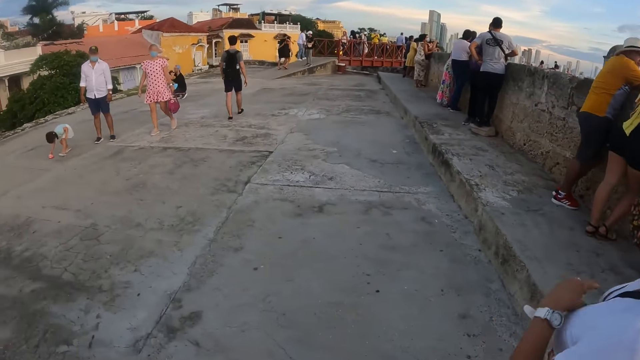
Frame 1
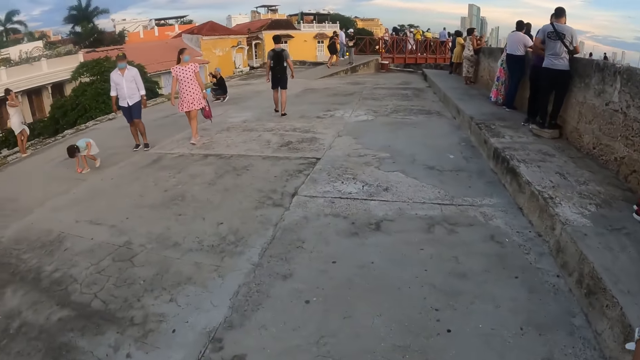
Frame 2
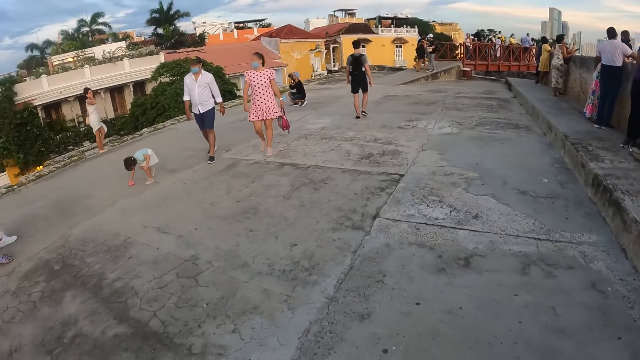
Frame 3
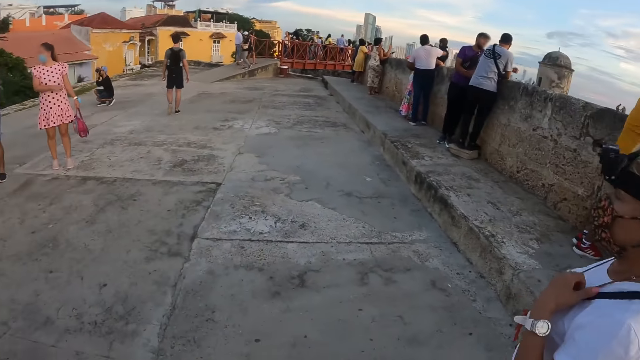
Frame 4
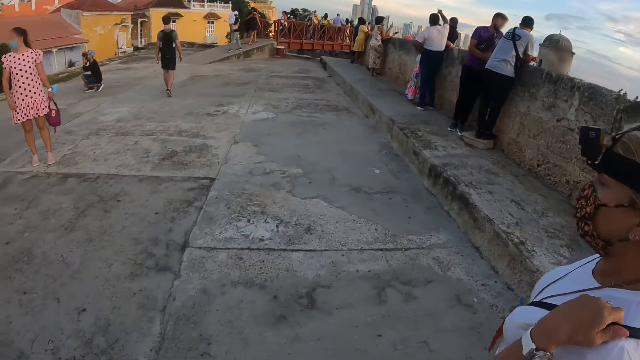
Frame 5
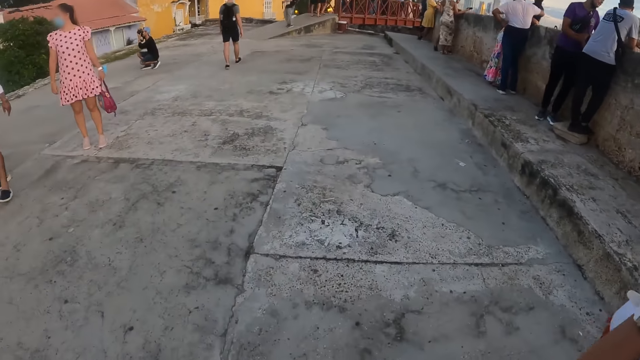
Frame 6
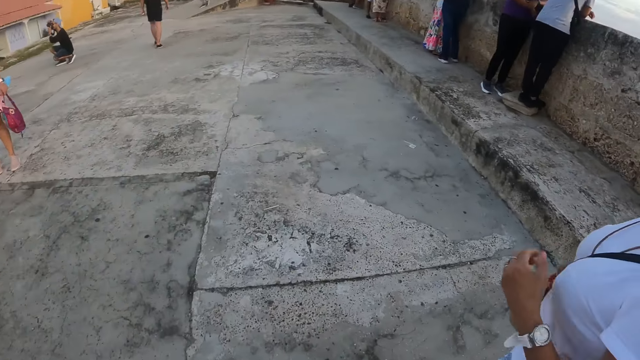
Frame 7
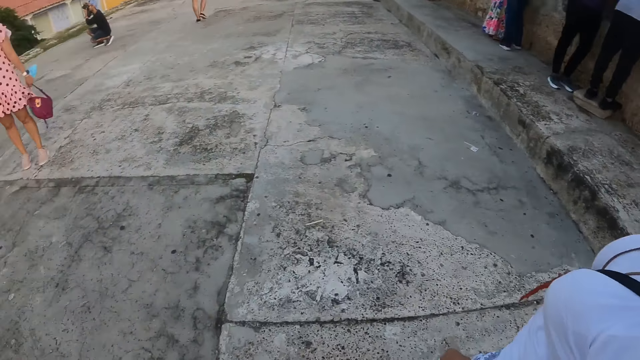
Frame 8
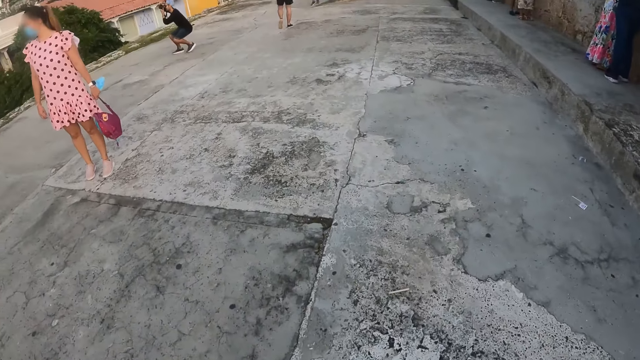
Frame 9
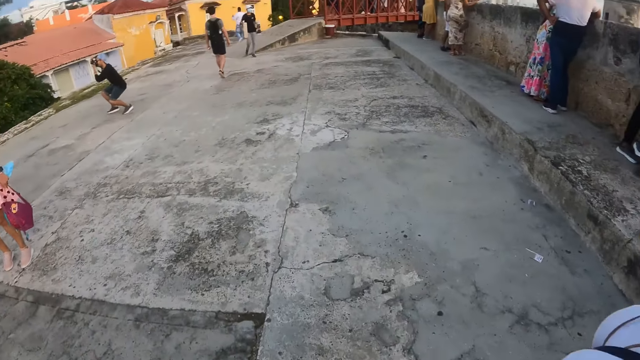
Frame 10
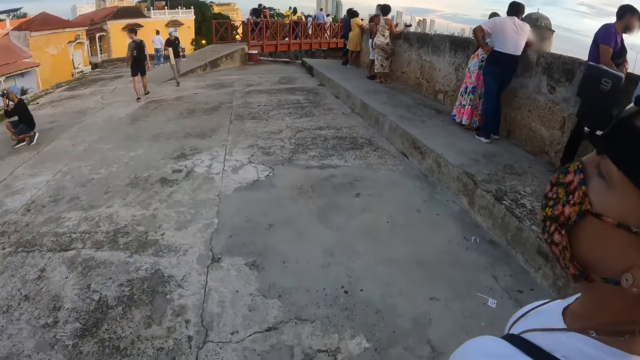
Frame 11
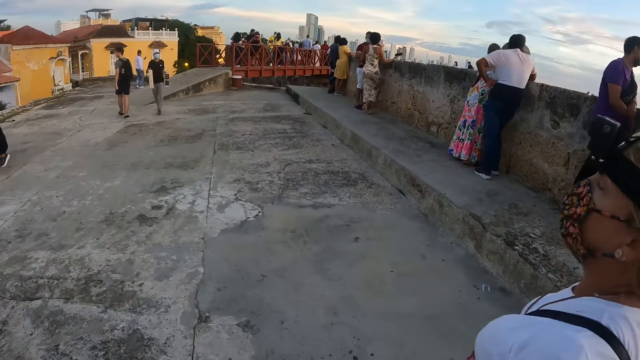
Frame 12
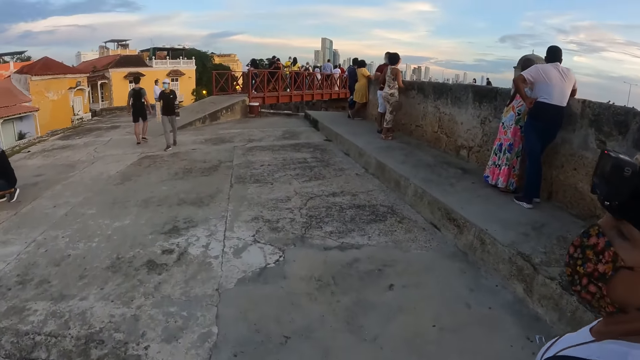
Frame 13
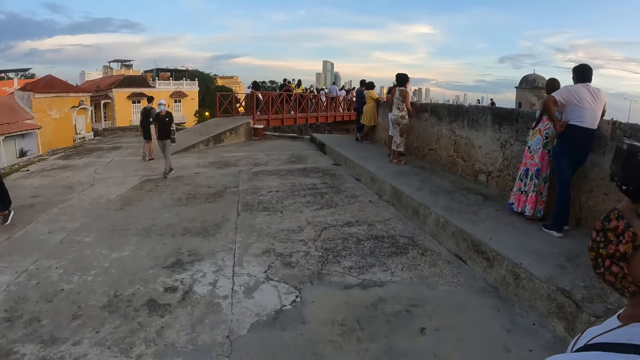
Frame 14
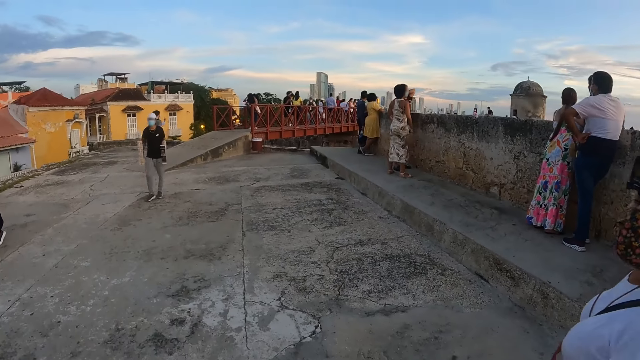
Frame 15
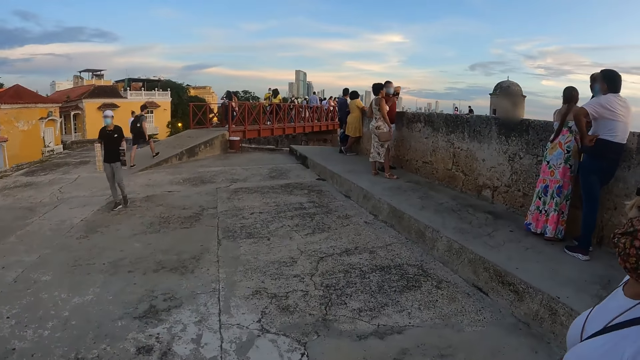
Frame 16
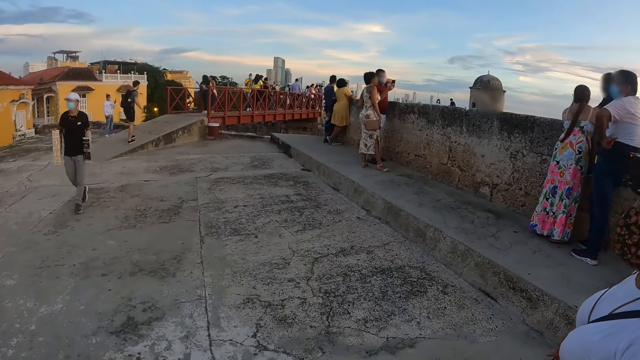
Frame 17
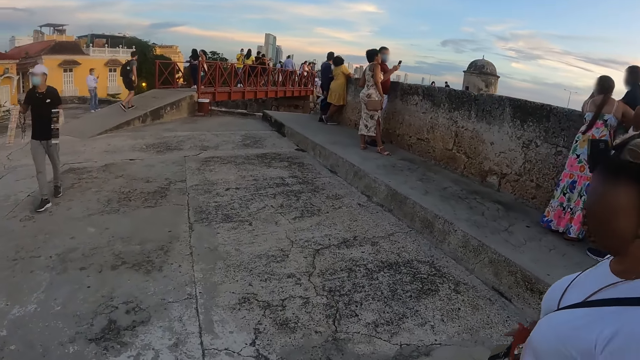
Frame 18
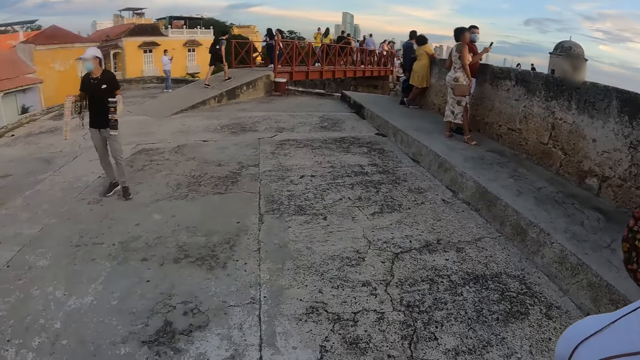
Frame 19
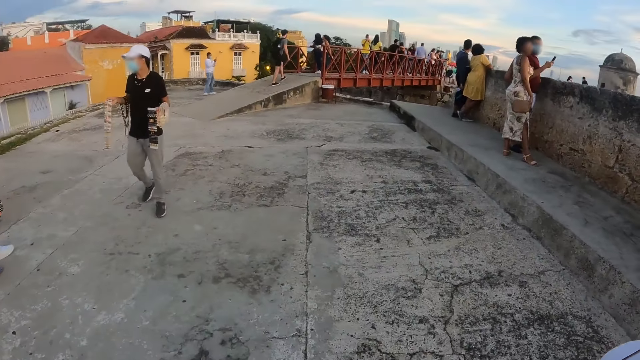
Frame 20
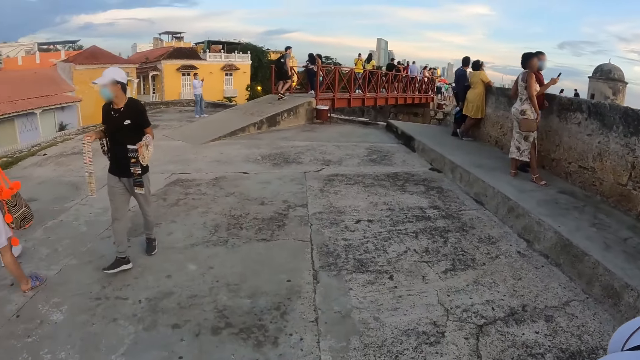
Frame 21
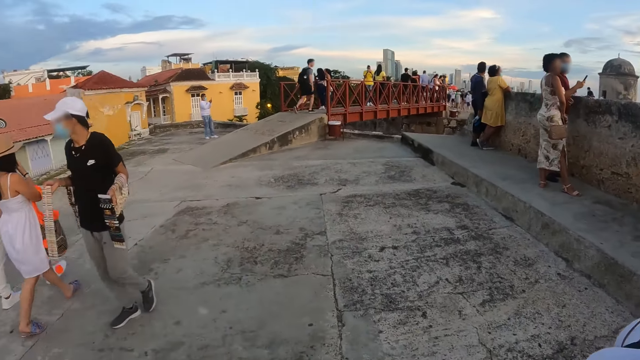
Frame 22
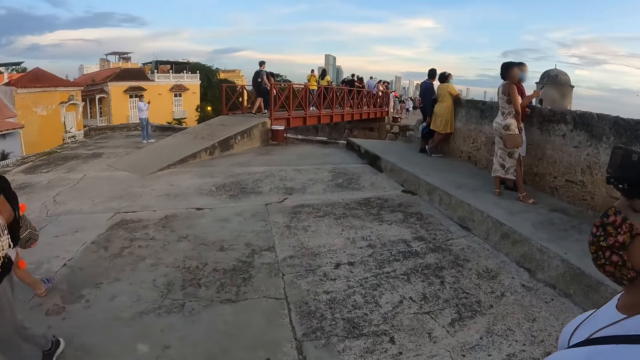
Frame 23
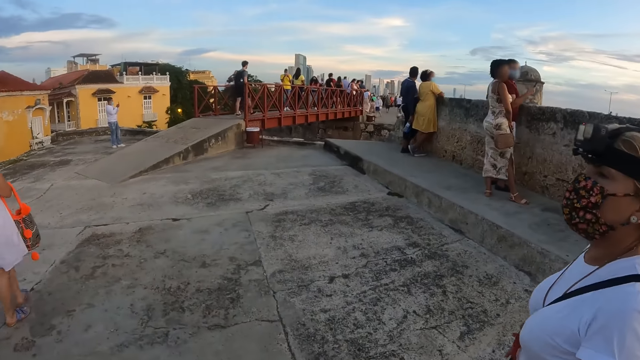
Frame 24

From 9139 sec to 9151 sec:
A woman interacts with another woman. The camera wearer moves around. A man walks towards the camera wearer.

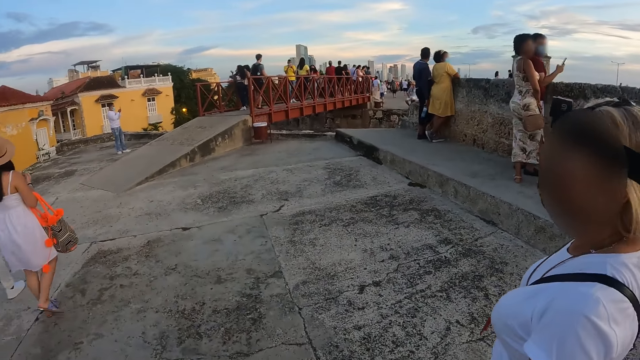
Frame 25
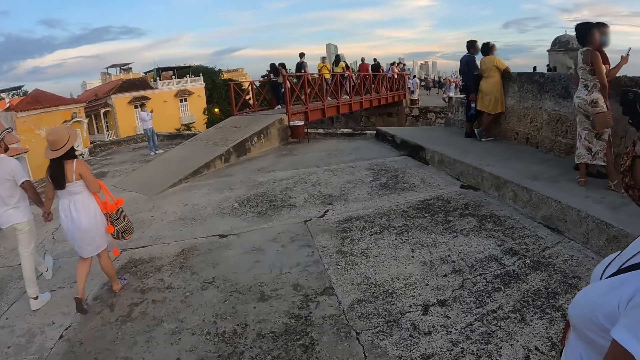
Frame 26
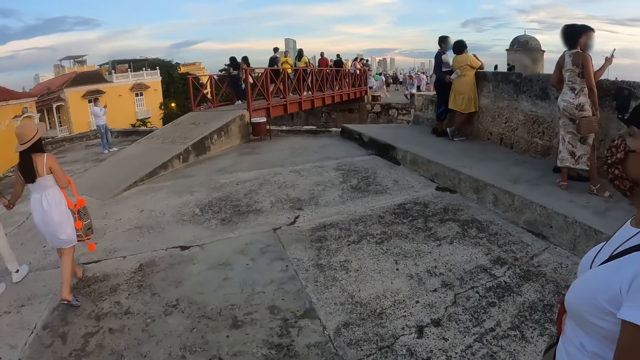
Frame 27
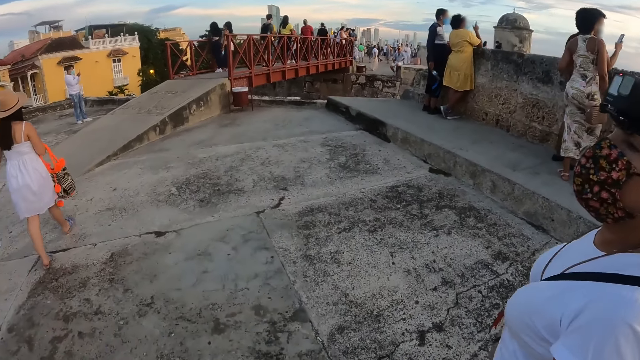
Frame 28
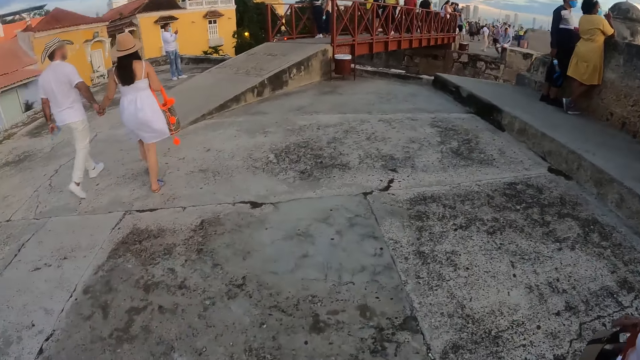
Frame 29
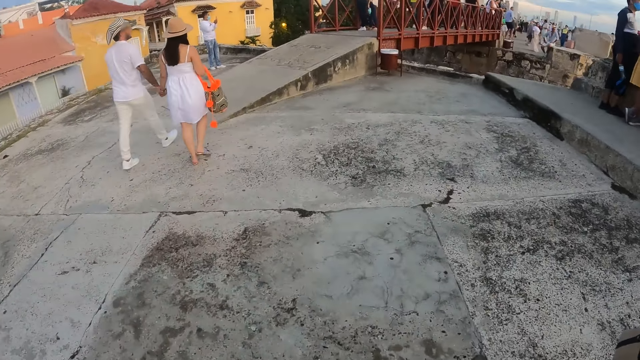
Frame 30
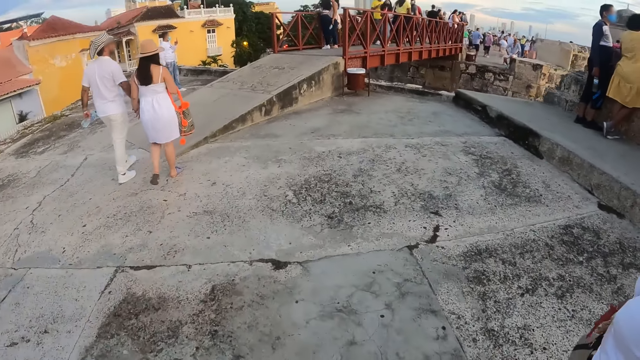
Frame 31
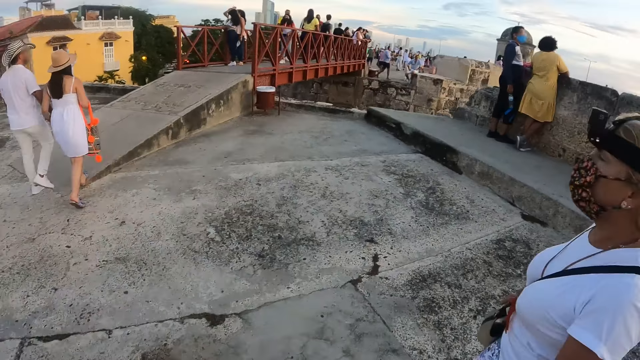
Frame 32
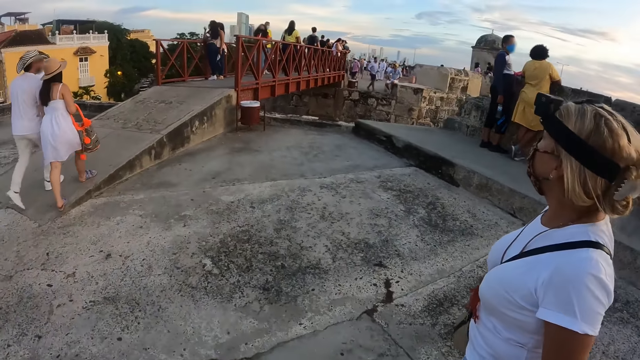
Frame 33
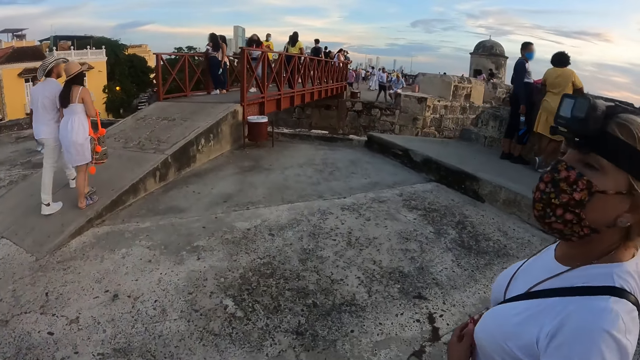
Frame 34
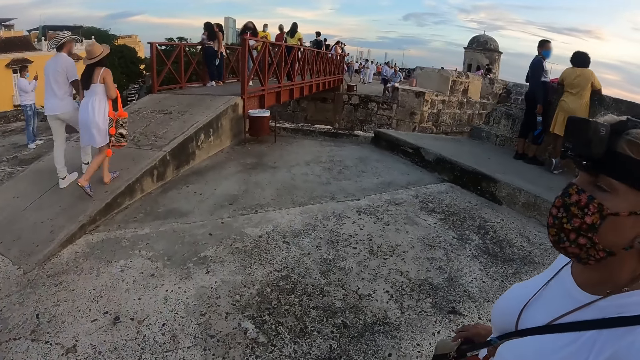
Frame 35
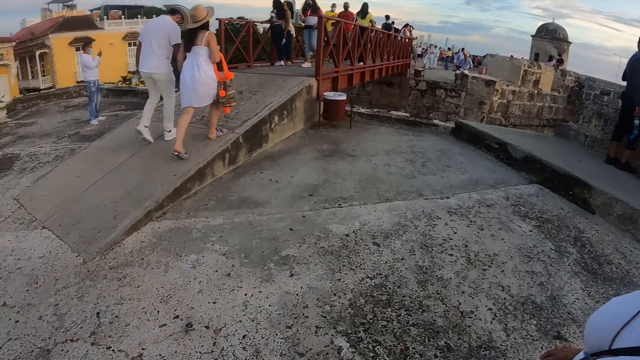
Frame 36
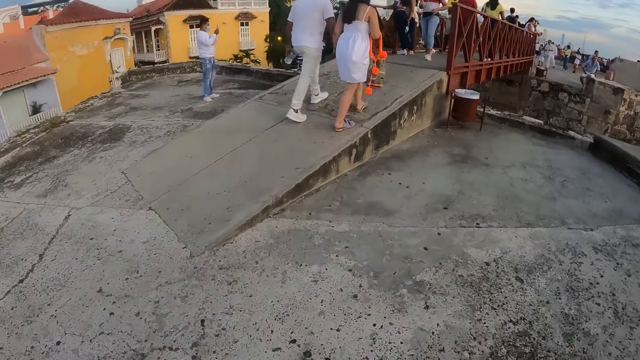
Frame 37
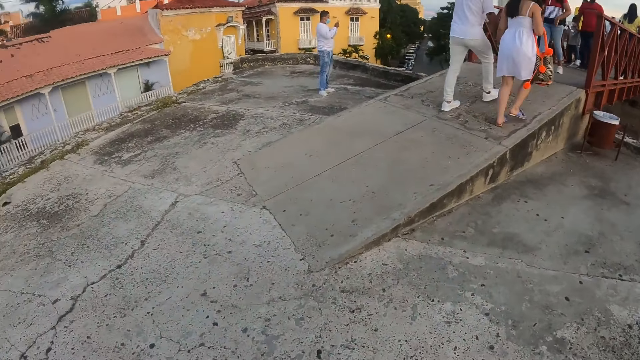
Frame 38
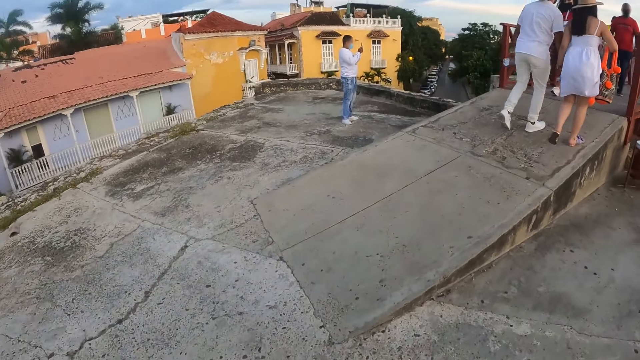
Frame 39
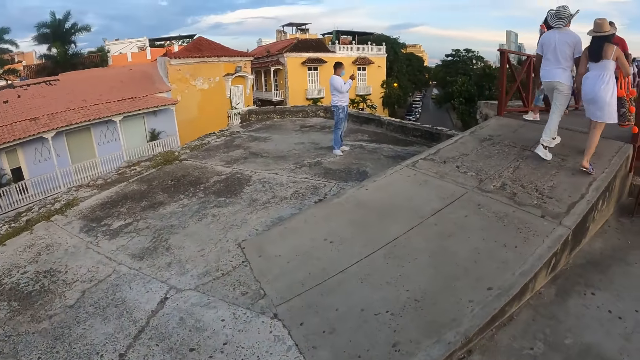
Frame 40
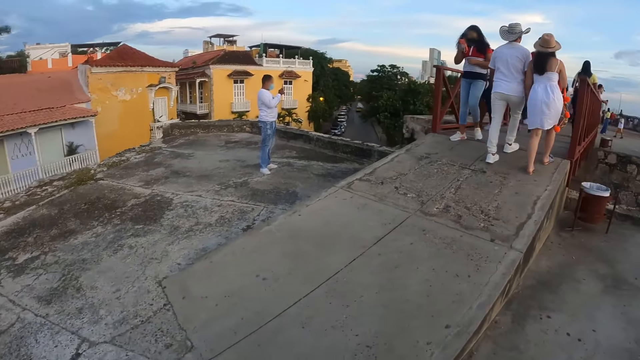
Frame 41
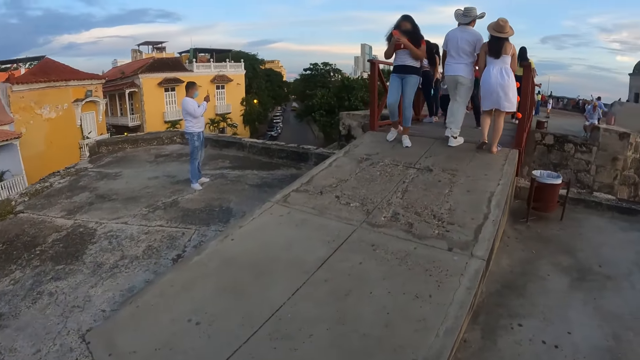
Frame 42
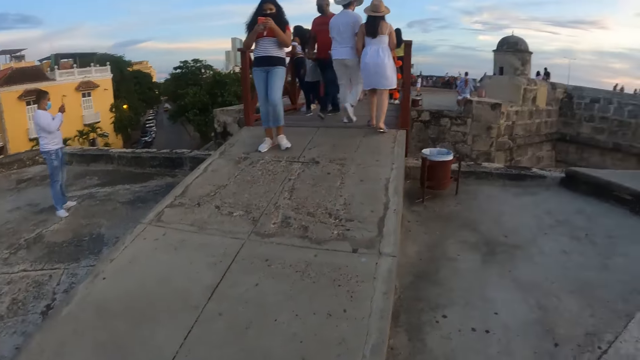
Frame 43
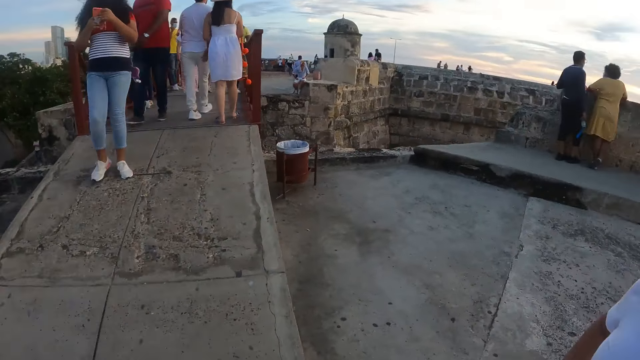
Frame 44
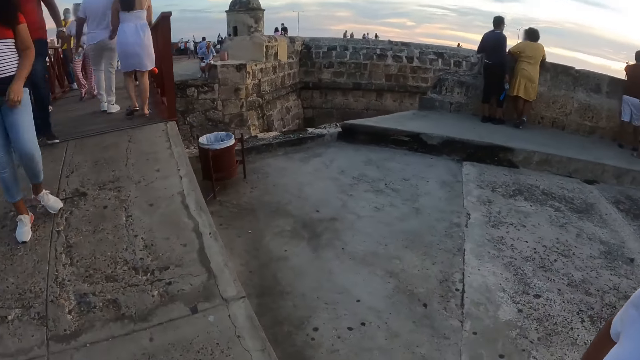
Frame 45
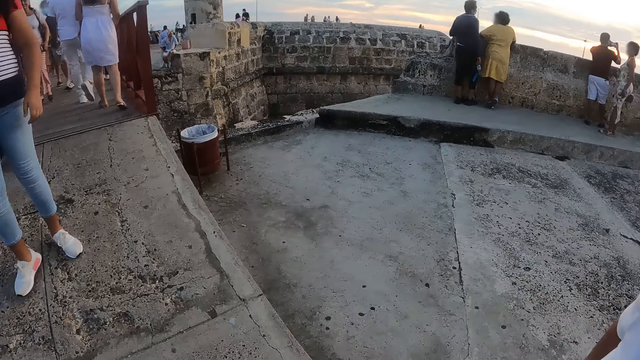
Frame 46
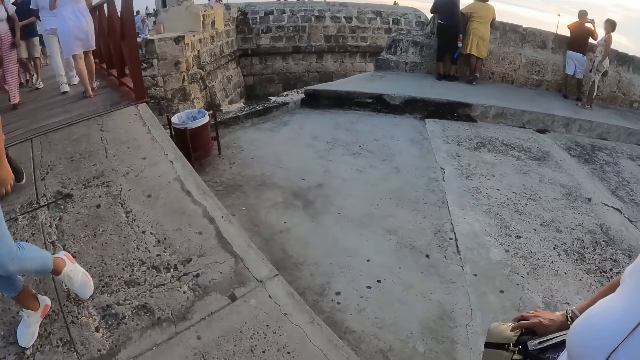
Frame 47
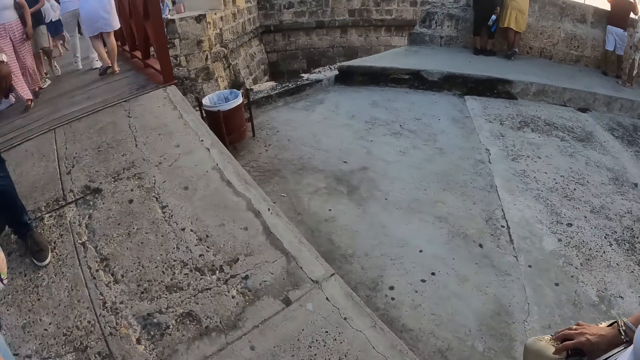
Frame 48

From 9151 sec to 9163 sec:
A woman interacts with the camera wearer. A lady looks at a mobile phone.
